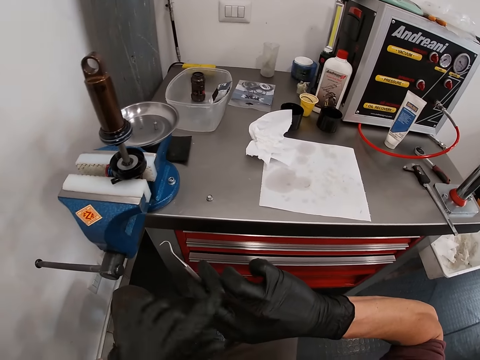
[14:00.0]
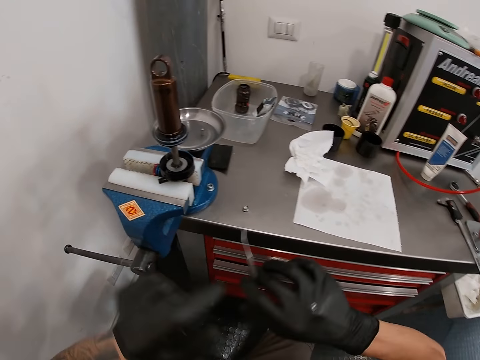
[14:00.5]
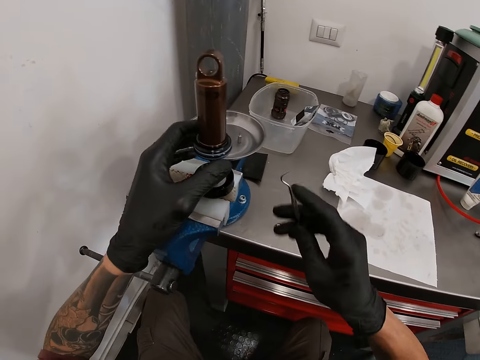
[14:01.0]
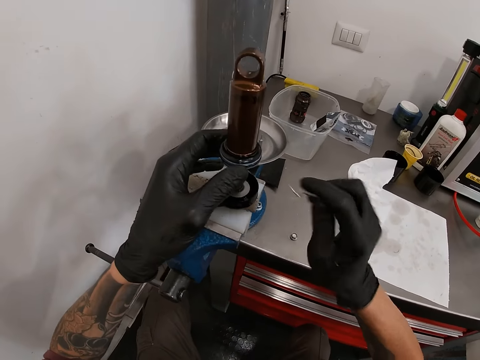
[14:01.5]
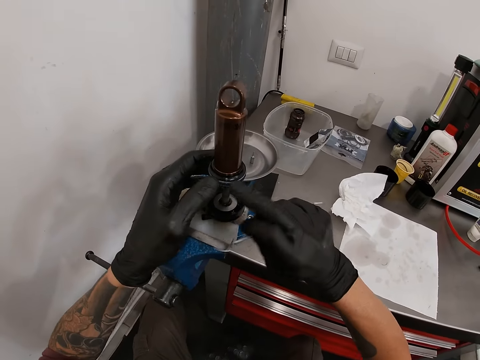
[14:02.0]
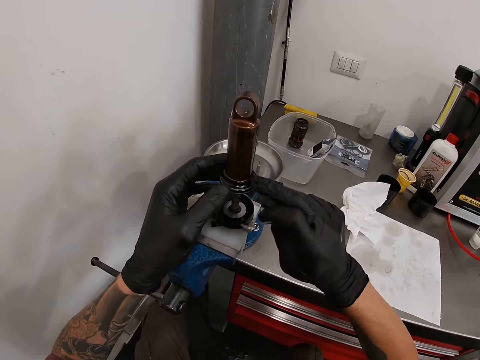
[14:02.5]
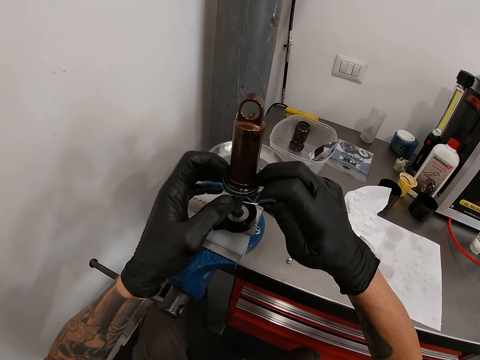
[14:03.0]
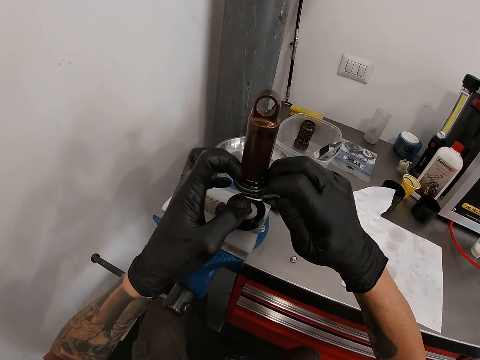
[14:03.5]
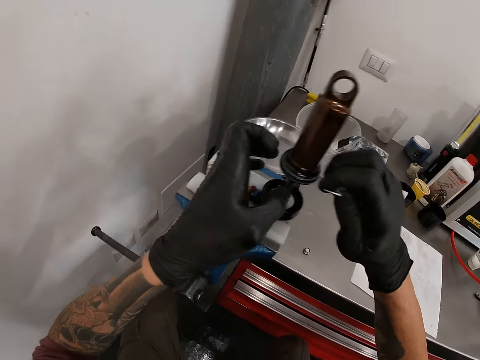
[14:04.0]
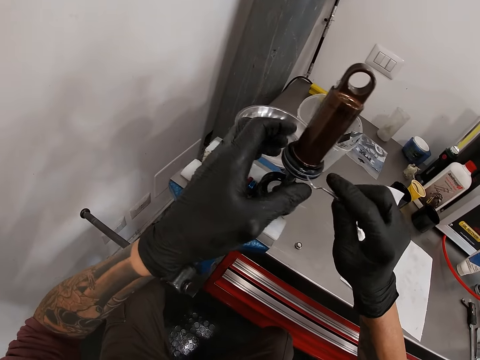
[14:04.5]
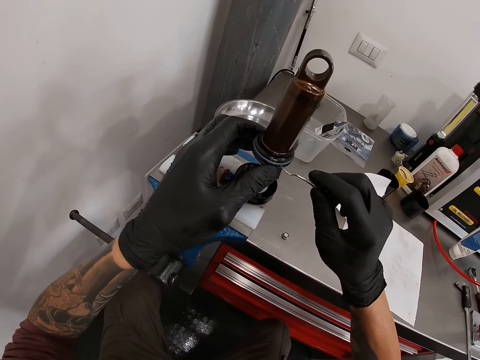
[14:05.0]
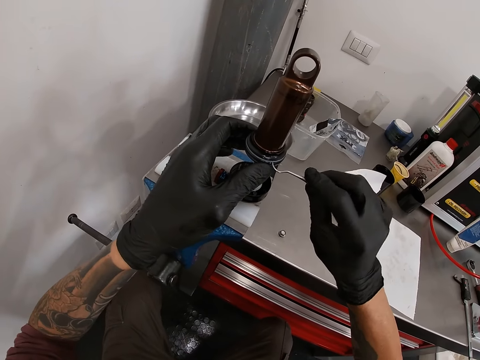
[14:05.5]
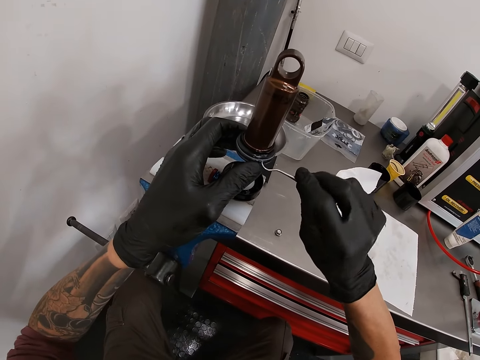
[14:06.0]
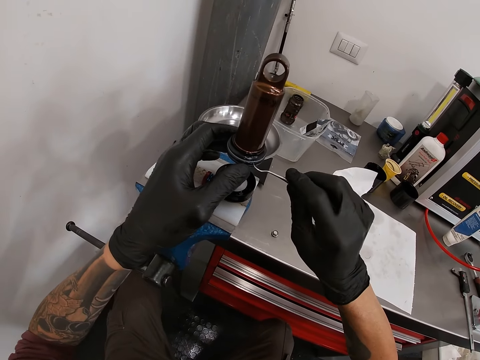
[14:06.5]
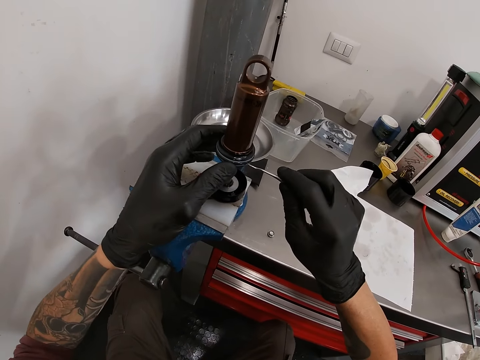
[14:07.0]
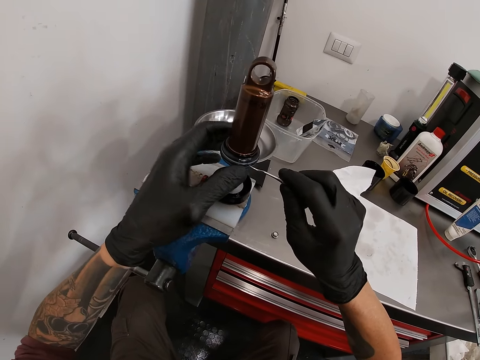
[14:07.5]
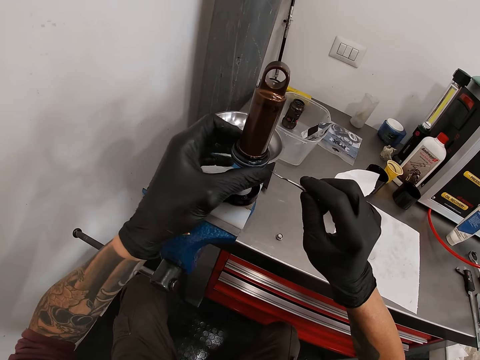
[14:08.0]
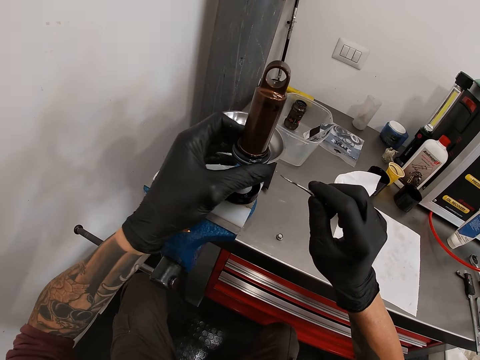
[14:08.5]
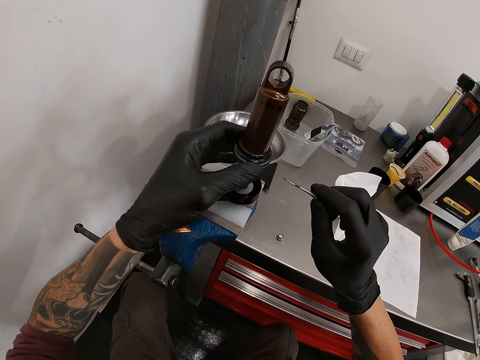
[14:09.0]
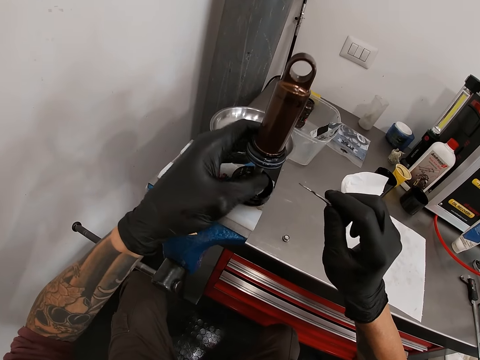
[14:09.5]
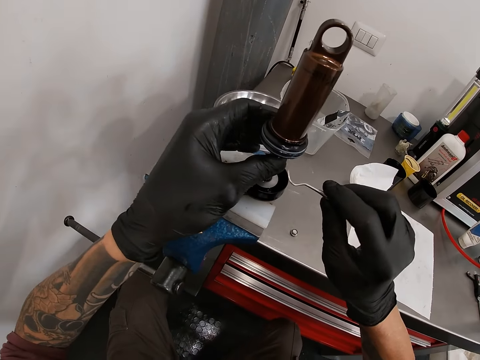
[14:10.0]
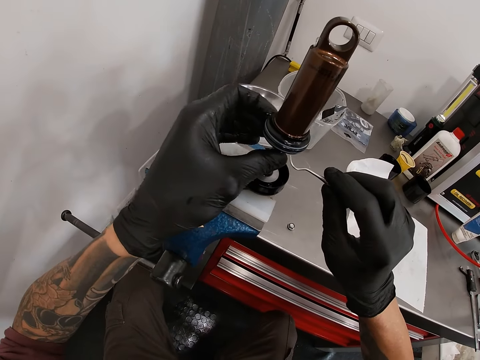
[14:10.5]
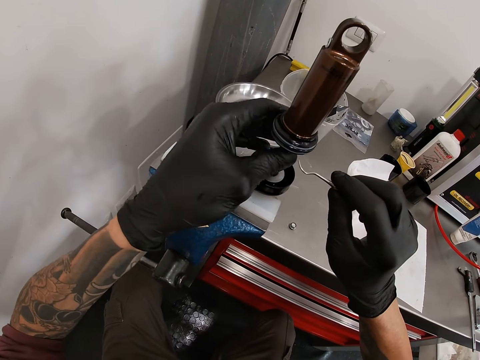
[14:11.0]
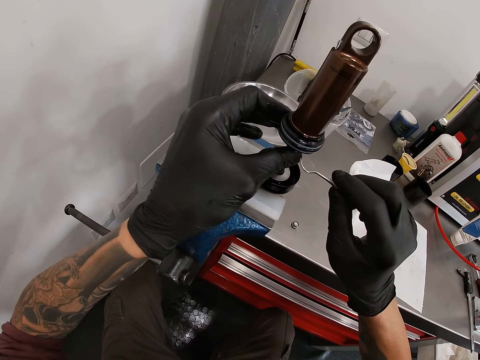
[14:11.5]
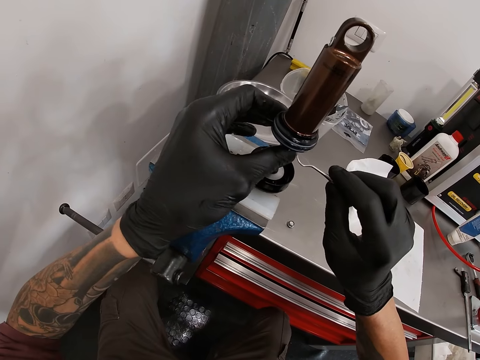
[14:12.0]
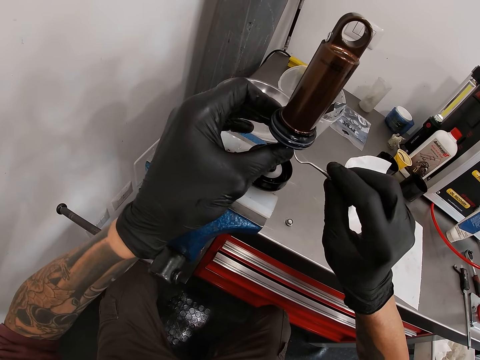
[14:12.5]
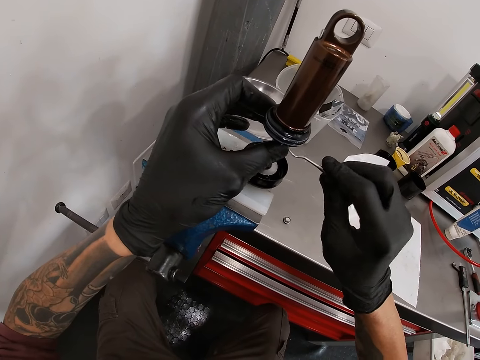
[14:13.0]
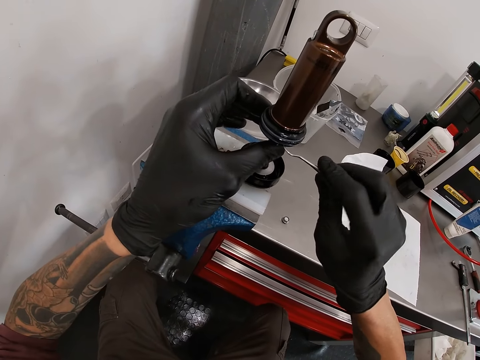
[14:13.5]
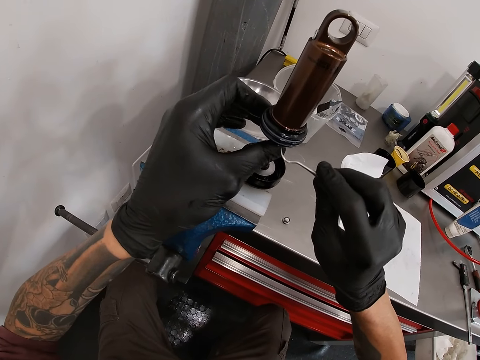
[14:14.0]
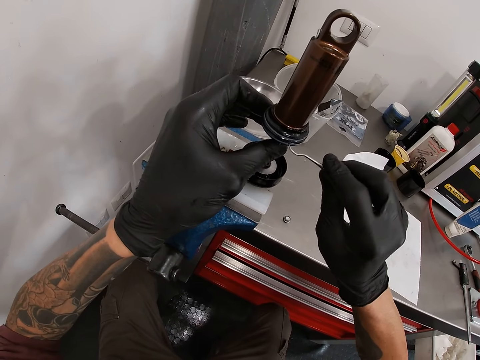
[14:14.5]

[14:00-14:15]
The camera wearer touches his right hand with his left hand. He touches a spare. He holds the bicycle head tube with his left hand. He wipes the bicycle head tube with his right middle finger. He fixes the spare with a wire. He loosens the bicycle head tube with the spanner in his right hand. He rotates the spare with his left hand. He fixes the spare with the wire.

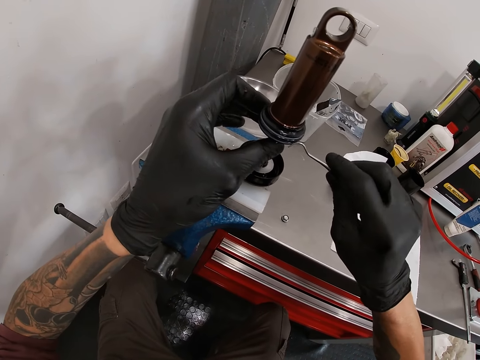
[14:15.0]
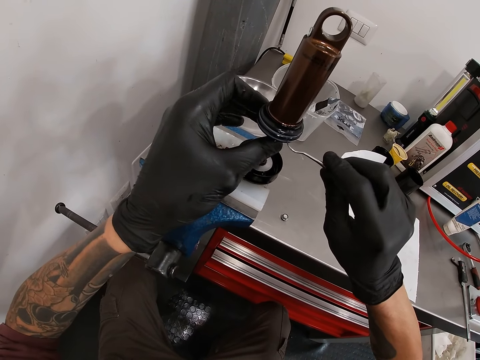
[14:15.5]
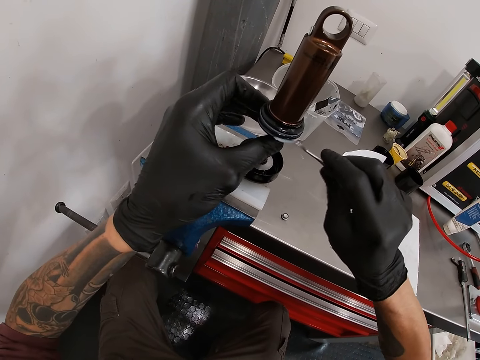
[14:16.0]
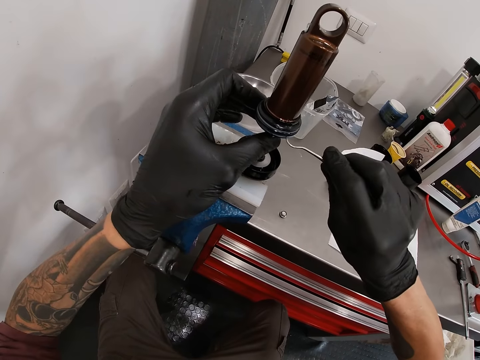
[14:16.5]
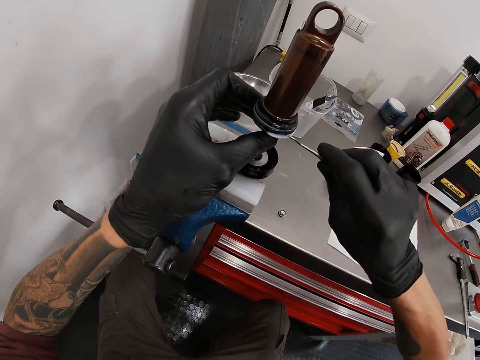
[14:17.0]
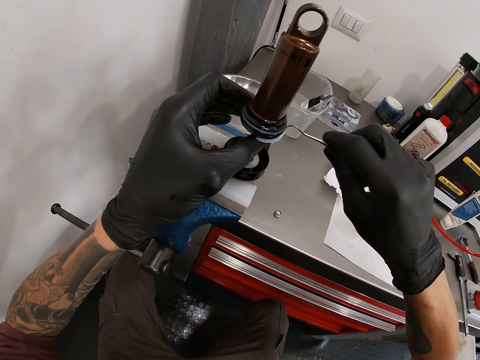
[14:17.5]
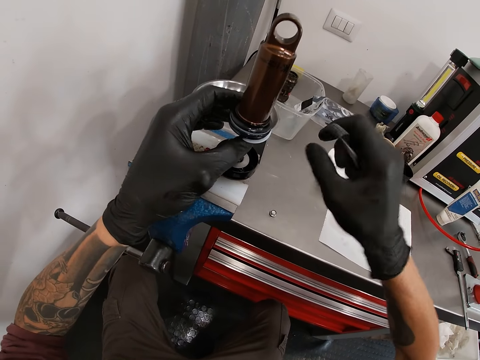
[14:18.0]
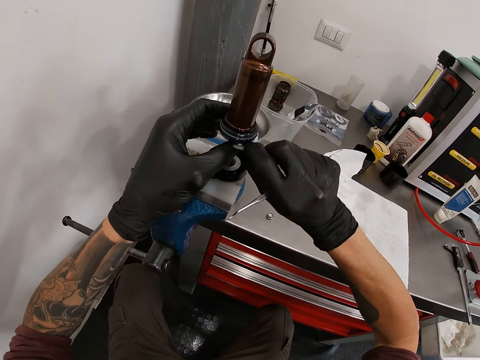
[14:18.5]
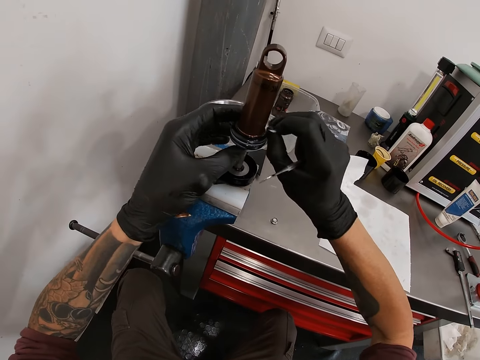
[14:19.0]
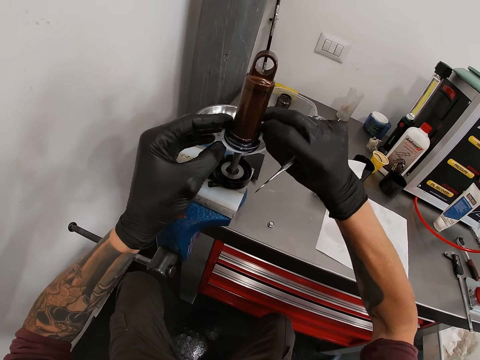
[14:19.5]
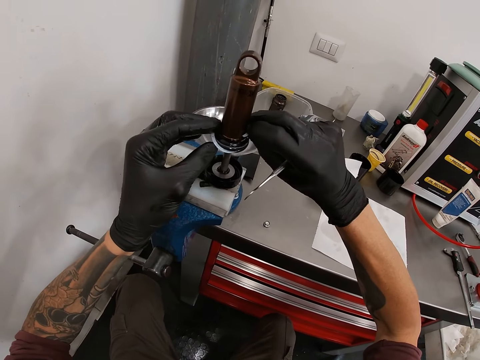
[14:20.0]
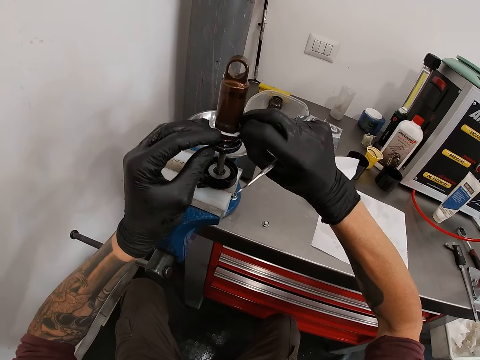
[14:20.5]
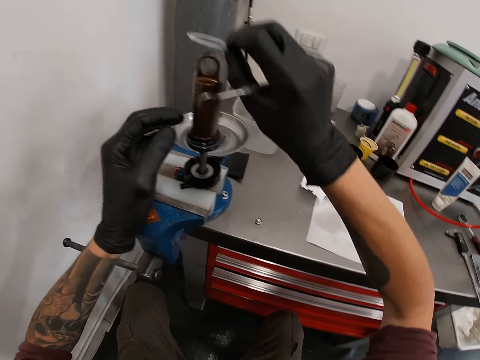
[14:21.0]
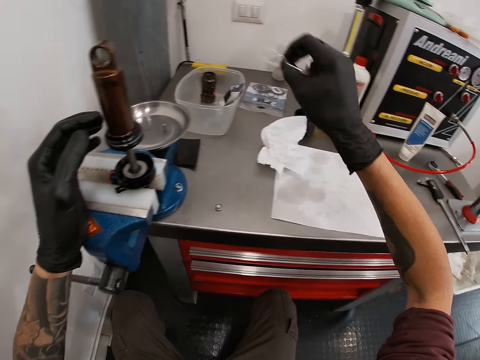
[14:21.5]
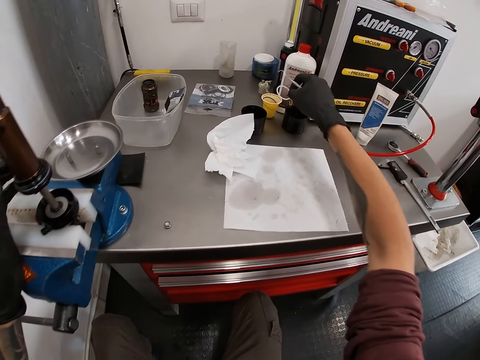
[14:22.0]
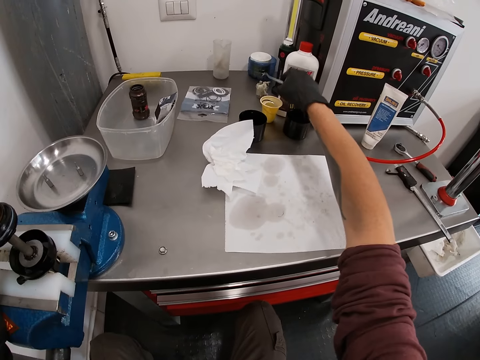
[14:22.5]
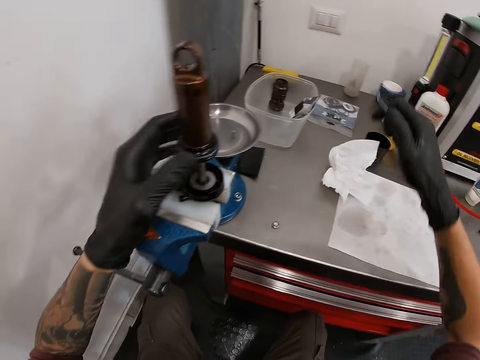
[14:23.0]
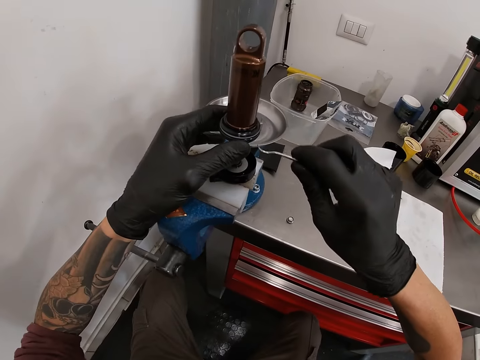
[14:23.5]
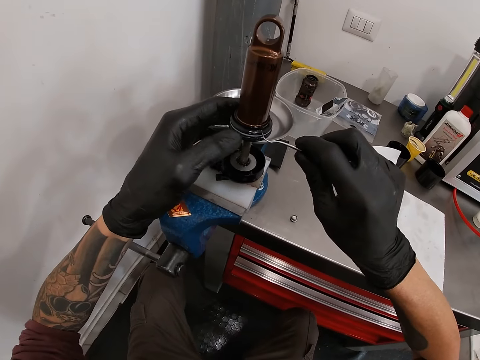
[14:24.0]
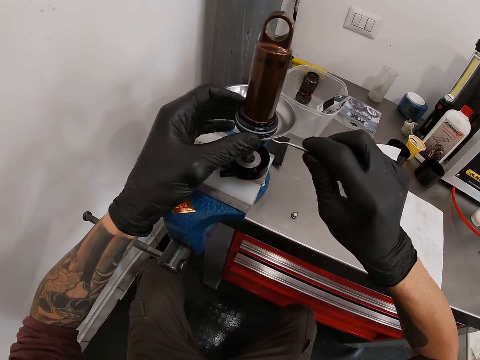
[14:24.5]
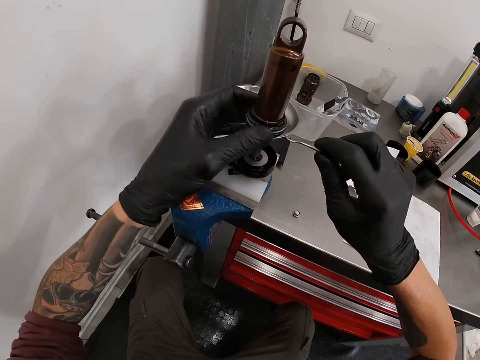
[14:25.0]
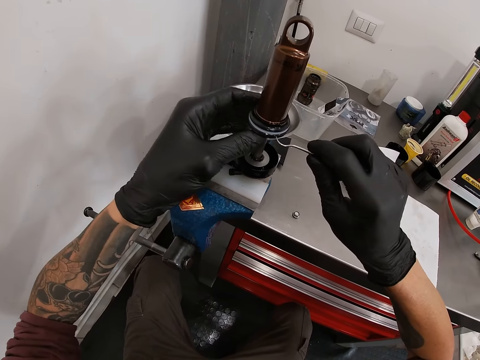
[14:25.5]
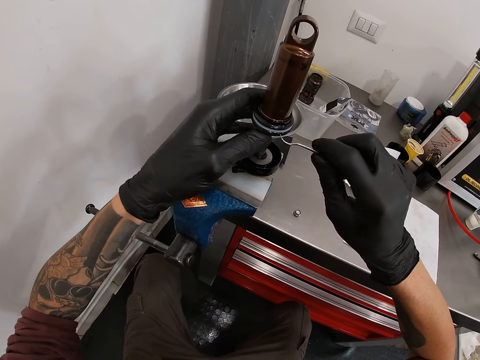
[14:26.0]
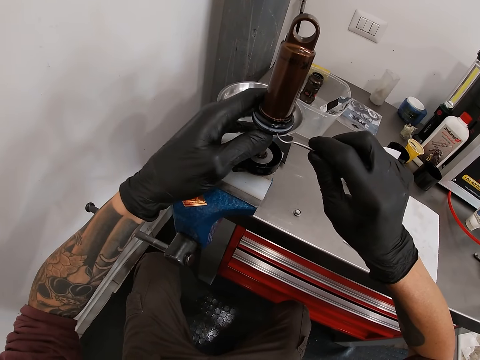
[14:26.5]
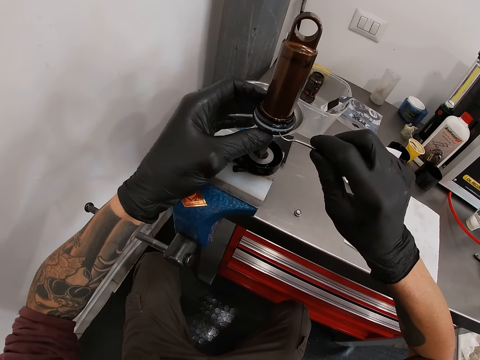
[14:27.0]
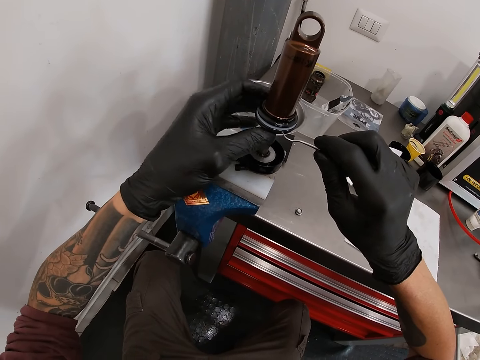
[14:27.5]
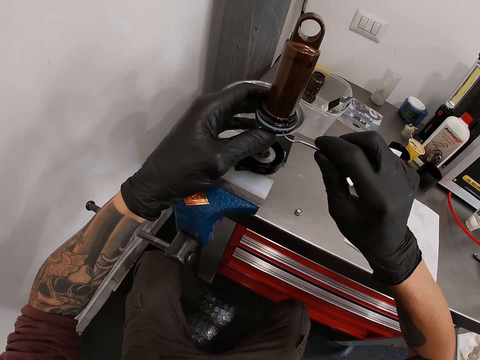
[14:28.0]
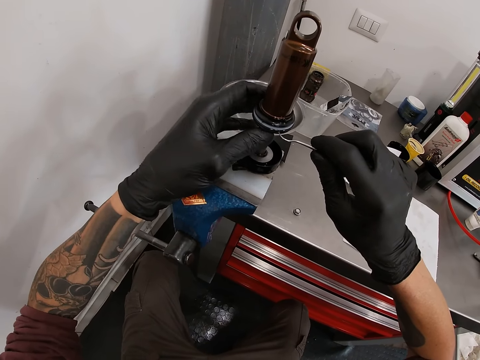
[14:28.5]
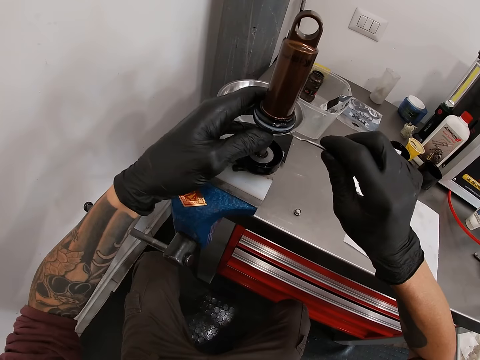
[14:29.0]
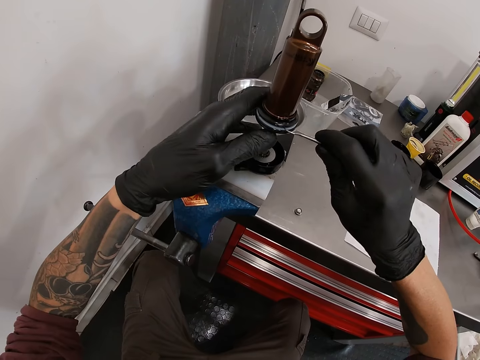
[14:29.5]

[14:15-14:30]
The camera wearer removes a rubber from the bicycle head tube with both hands. He drops the rubber in a bowl on the table with his right hand. He holds the bicycle head tube with his left hand. He loosens the bicycle head tube with the spanner in his right hand. He fixes a spare with a wire.
